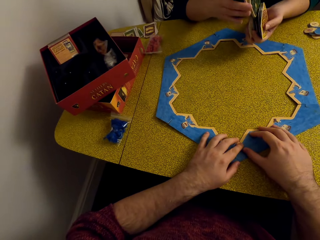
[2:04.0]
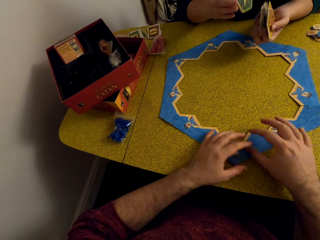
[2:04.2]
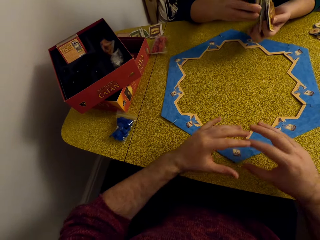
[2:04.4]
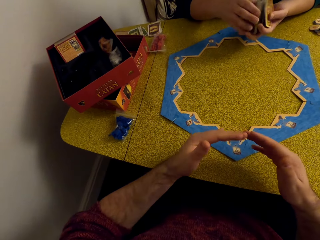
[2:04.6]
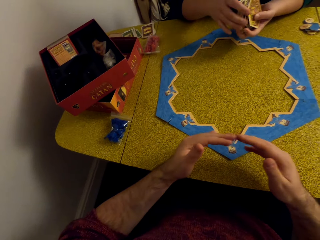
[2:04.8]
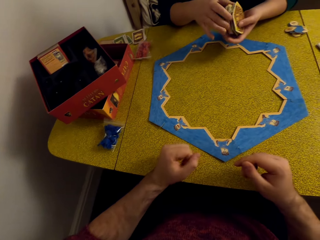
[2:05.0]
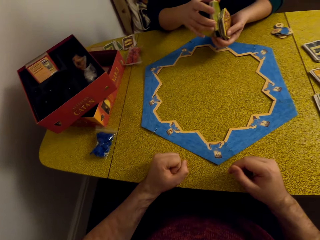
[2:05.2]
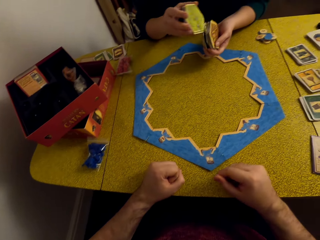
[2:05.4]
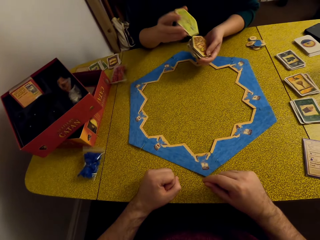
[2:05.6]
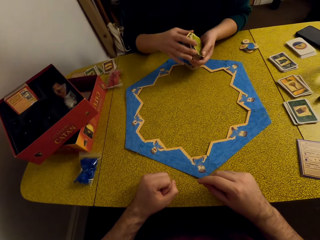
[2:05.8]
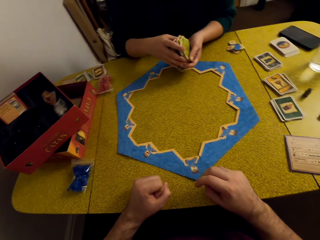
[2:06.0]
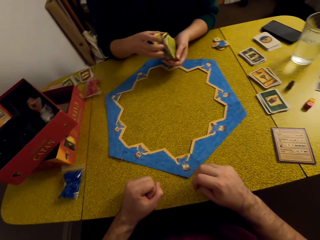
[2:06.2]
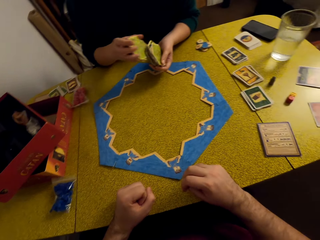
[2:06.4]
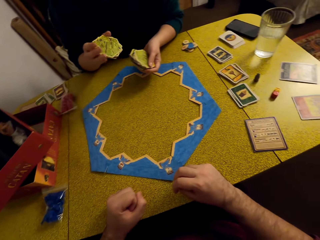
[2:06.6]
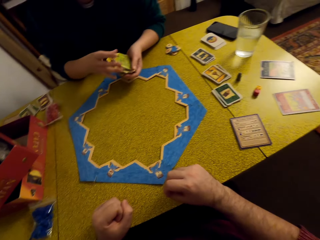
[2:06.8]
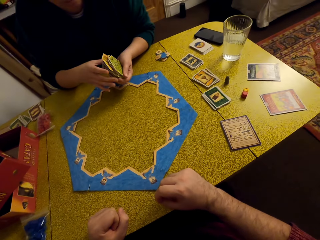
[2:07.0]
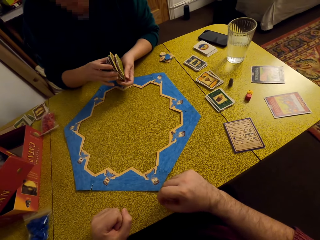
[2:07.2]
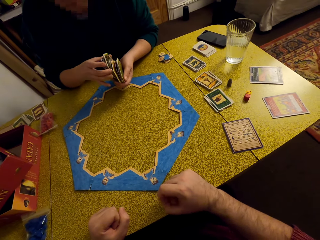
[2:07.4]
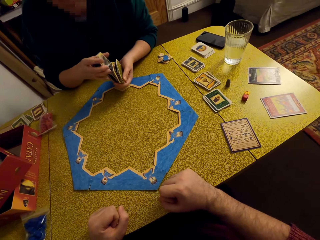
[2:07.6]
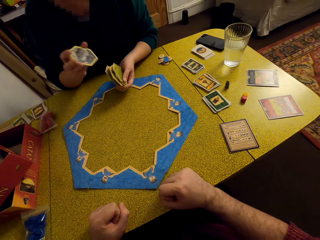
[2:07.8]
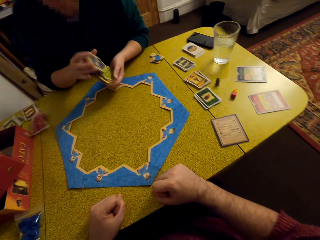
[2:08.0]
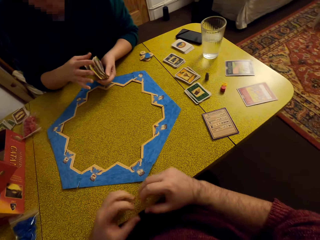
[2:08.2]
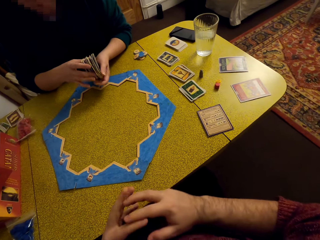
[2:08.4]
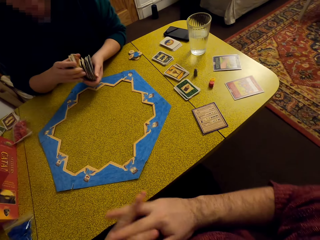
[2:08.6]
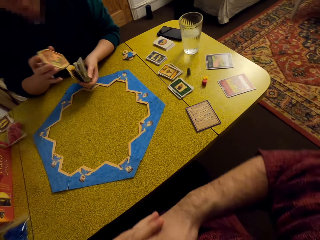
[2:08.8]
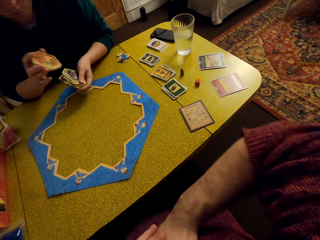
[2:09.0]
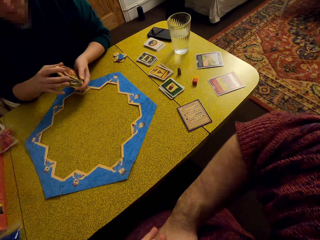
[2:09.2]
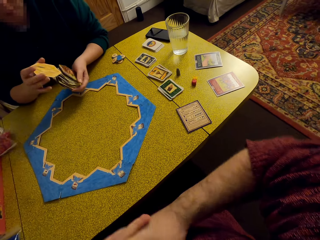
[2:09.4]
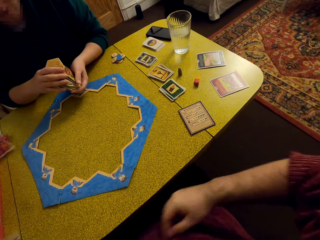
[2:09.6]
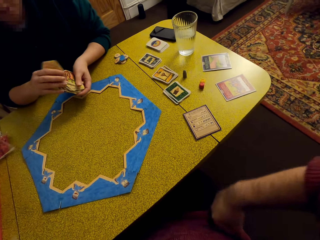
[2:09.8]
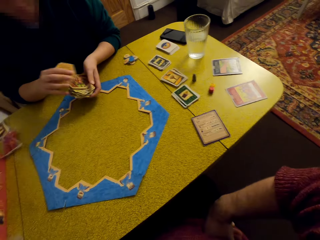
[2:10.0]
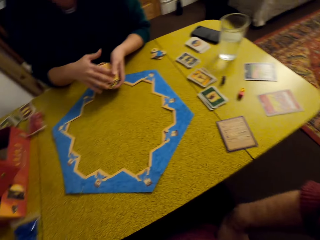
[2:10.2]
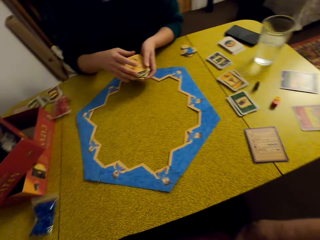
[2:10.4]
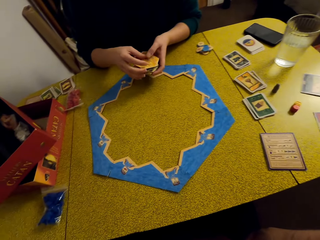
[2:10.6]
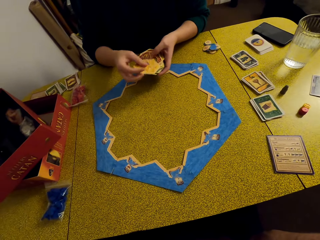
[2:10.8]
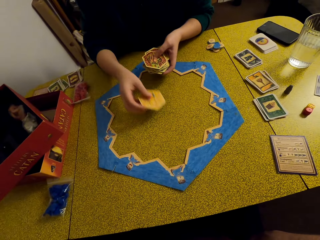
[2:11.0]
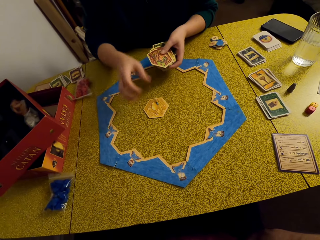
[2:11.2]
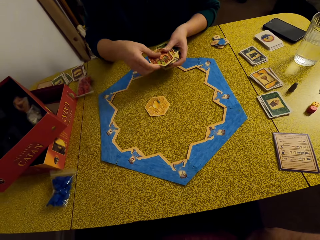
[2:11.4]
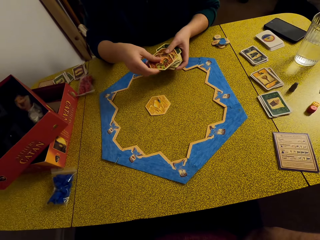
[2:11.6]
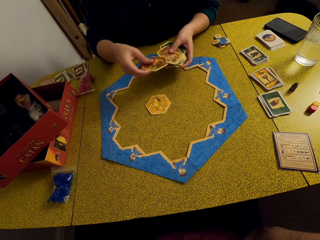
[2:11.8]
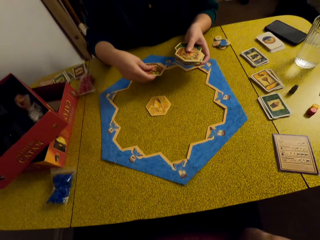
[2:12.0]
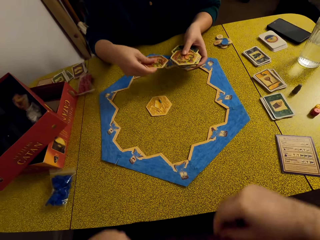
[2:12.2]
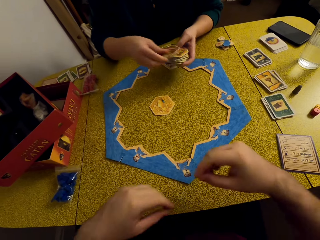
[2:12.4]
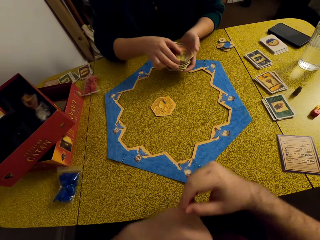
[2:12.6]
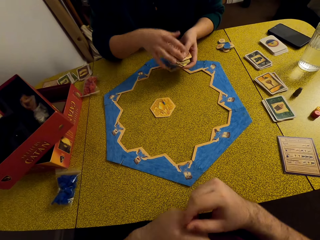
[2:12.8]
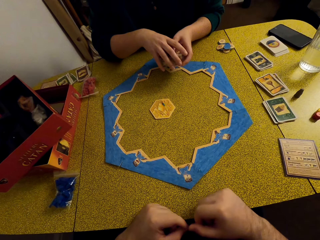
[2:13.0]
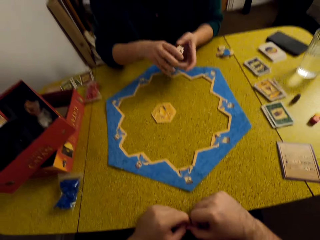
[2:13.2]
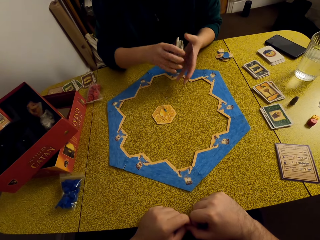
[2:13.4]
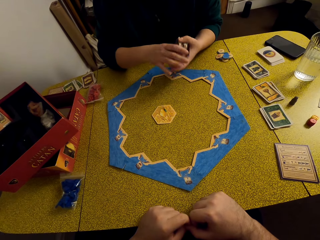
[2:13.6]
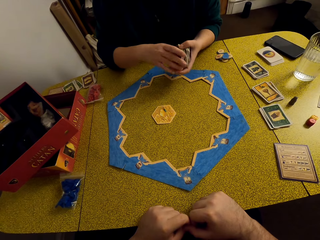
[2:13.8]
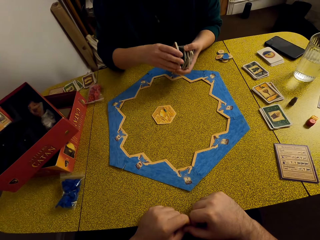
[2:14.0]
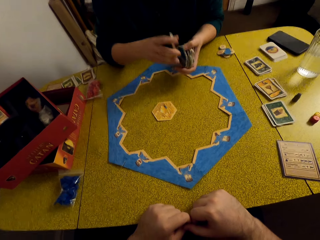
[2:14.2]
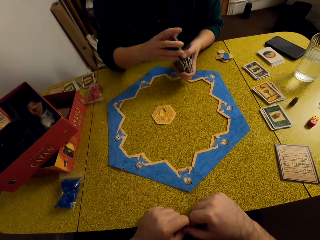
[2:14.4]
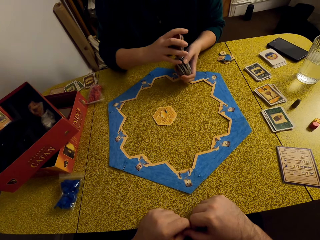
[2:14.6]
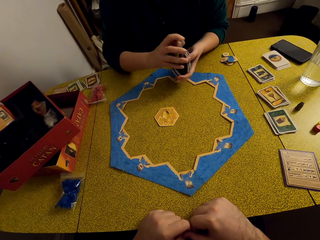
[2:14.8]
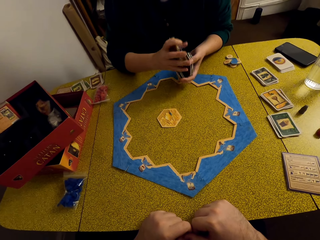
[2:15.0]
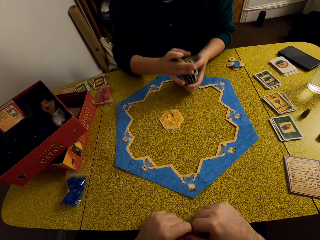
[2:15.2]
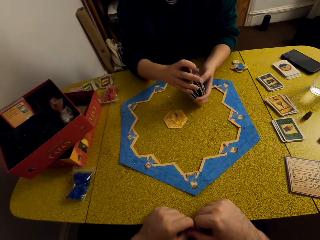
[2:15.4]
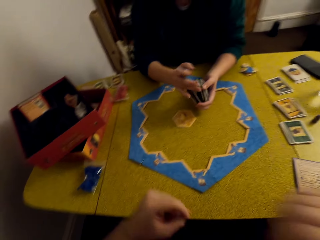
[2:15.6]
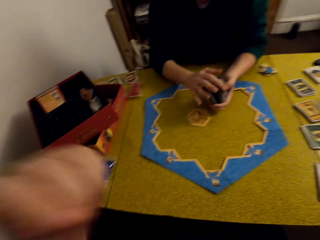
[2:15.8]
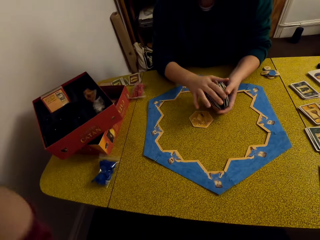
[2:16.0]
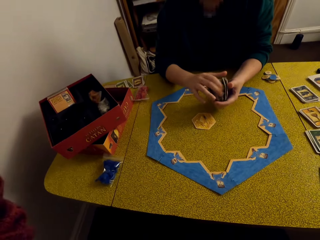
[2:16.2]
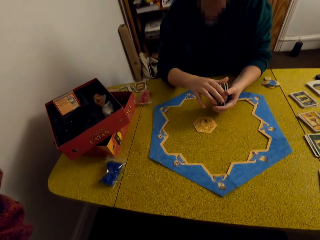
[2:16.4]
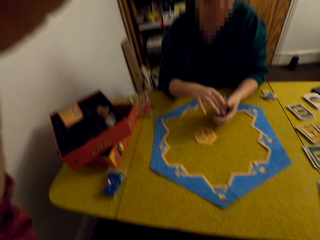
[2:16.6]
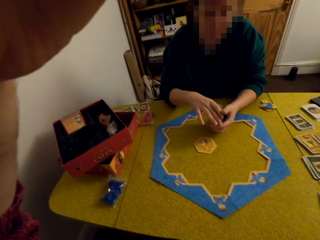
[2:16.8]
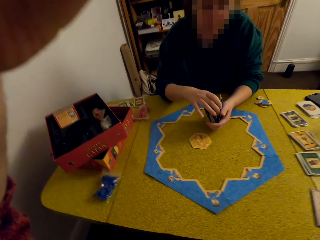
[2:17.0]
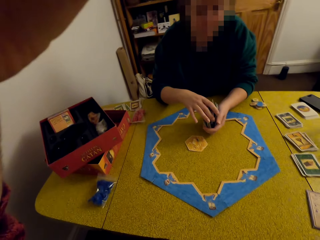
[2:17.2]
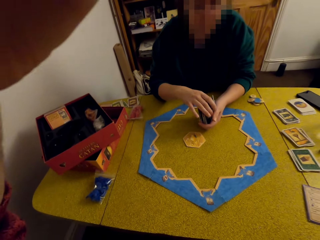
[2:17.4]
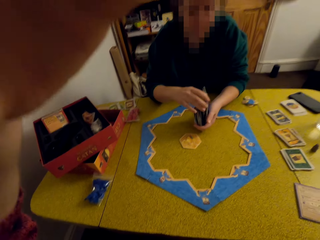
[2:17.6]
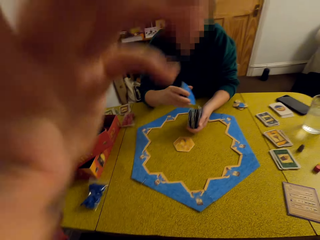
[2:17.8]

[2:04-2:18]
The camera wearer talks to a woman. The woman shuffles the cards. The woman places the terrain hex cards on the table. The woman talks to the camera wearer. The woman shuffles the cards.

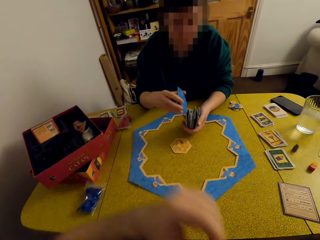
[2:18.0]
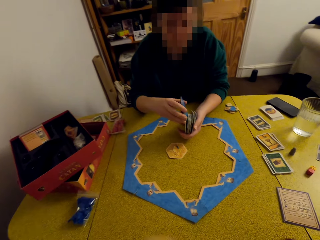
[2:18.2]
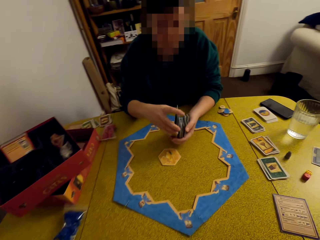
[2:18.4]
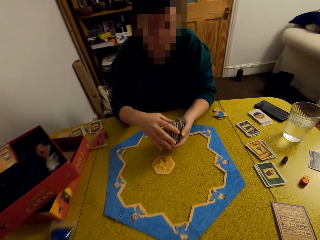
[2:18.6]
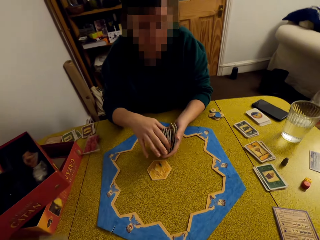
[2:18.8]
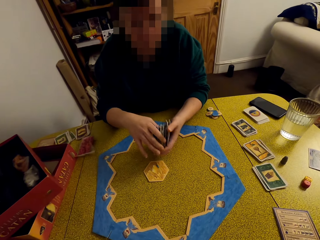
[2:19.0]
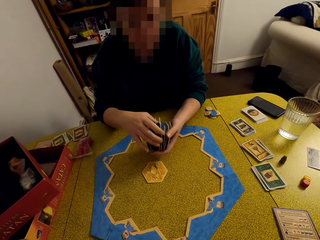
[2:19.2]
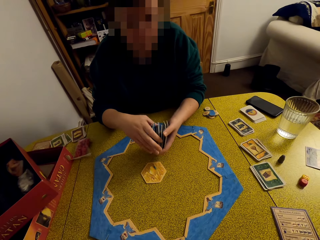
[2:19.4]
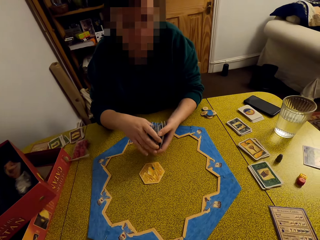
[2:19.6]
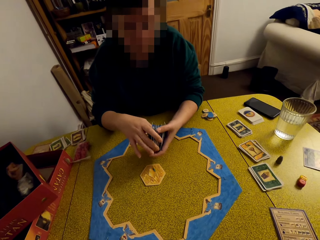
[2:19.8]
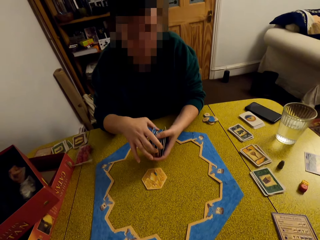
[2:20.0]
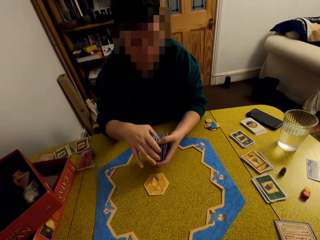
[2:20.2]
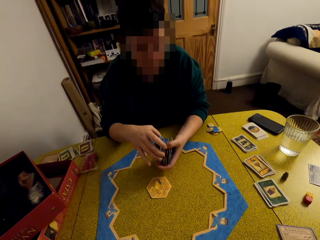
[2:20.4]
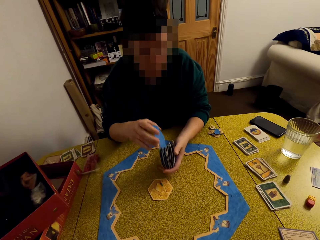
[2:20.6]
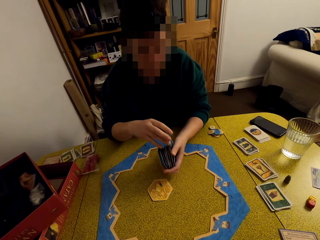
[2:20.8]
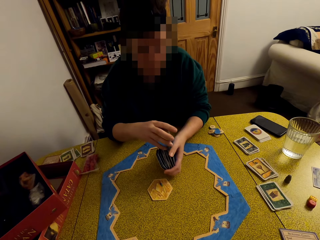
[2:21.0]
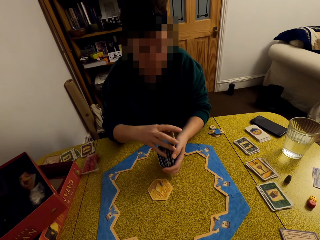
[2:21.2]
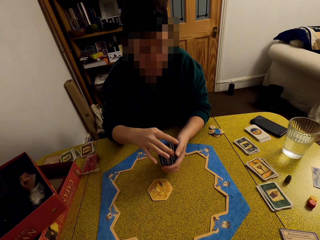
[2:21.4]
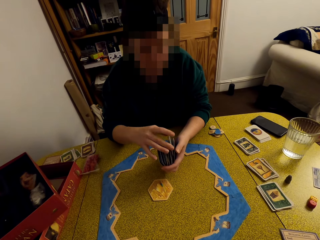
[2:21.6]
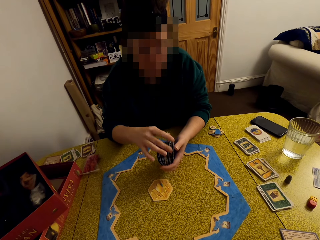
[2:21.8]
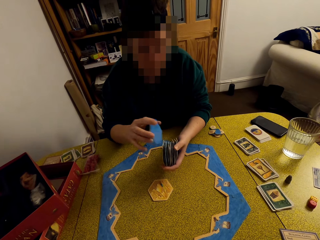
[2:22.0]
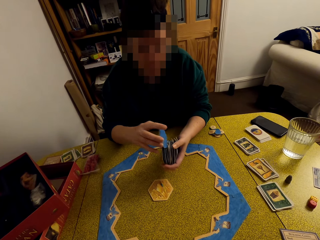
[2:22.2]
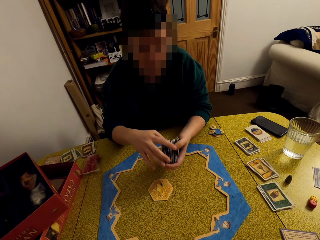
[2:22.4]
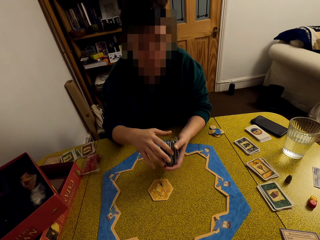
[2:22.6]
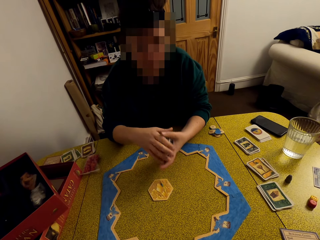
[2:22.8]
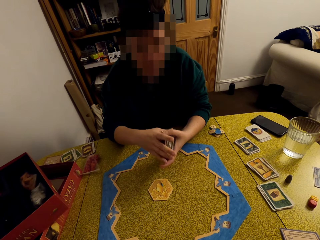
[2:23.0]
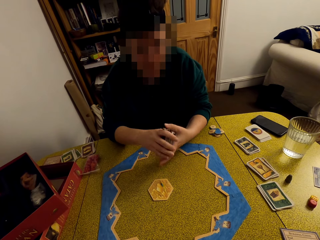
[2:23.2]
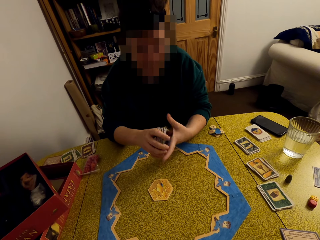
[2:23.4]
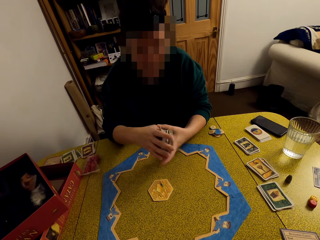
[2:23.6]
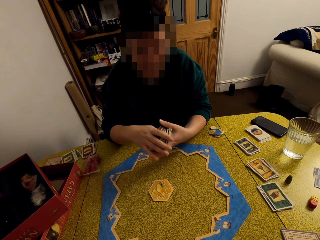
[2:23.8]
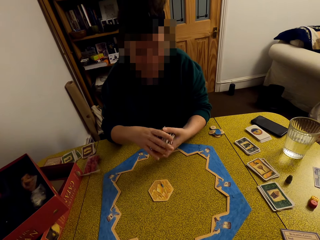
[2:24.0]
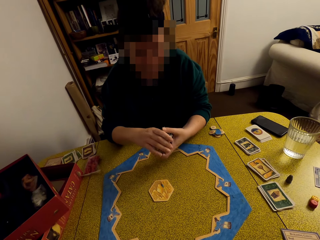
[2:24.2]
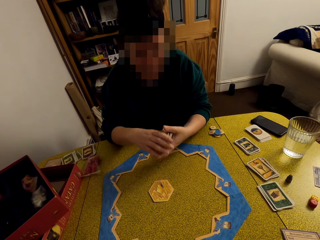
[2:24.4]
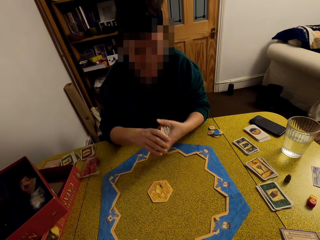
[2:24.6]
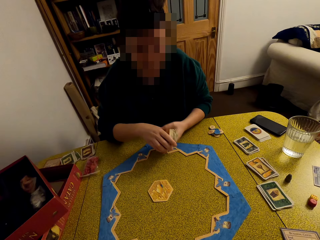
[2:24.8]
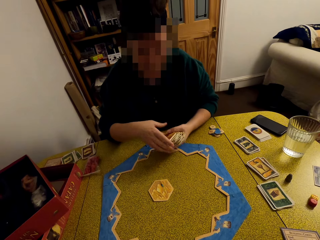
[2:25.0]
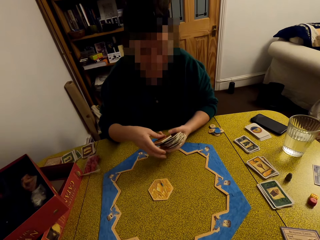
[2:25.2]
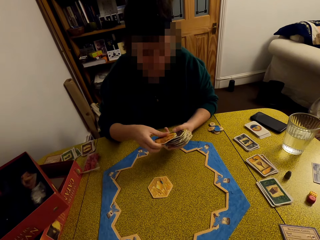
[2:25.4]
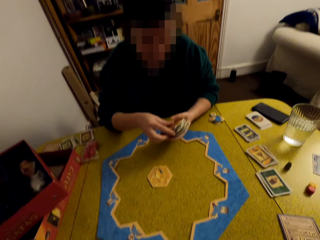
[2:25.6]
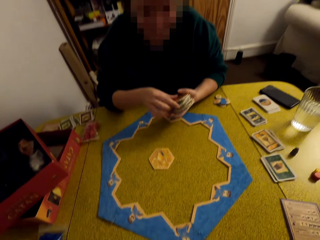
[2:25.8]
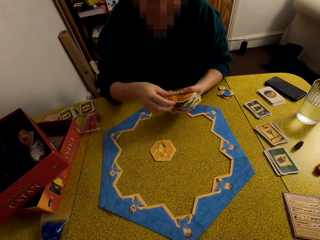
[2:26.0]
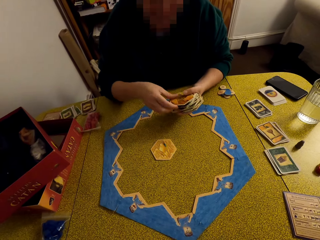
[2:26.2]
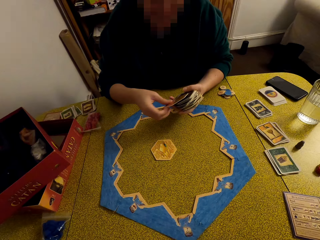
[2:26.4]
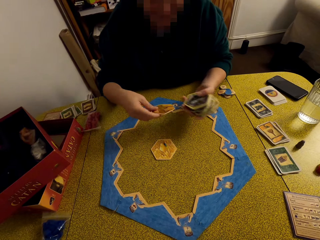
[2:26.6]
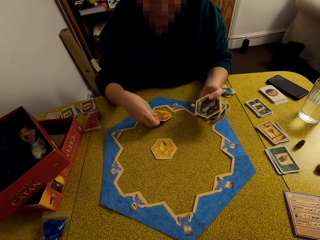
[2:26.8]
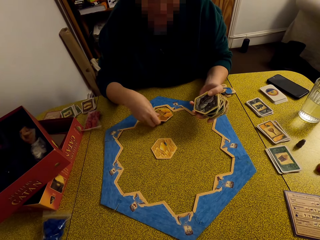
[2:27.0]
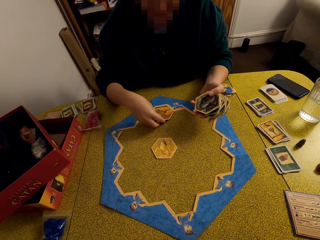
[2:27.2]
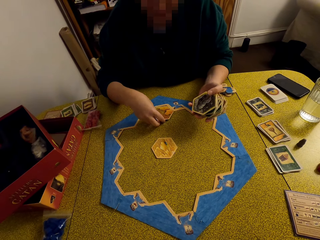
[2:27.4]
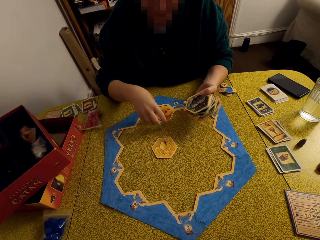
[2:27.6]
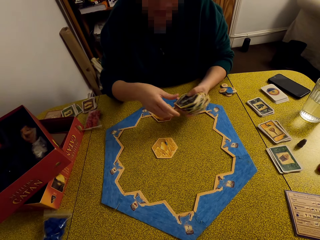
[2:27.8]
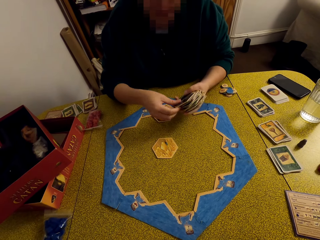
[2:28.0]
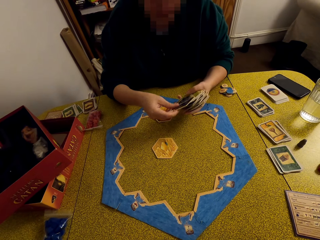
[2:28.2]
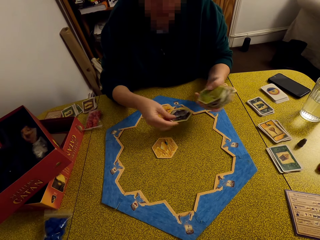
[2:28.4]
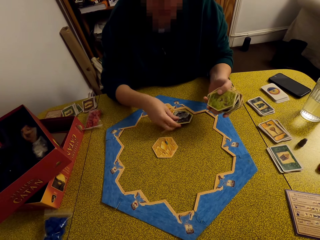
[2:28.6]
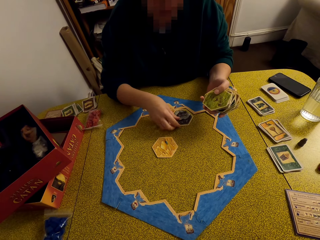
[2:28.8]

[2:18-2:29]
A woman talks to the camera wearer. The woman arranges the cards on the table.
